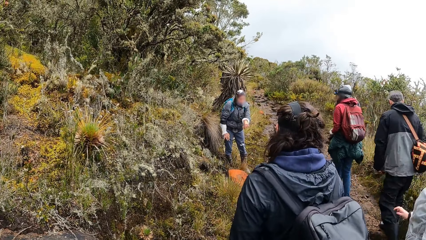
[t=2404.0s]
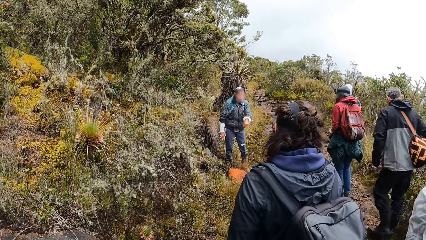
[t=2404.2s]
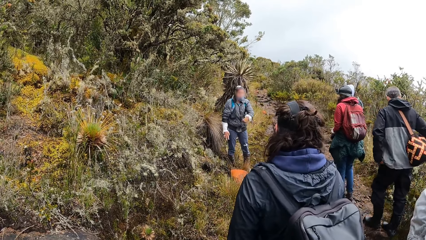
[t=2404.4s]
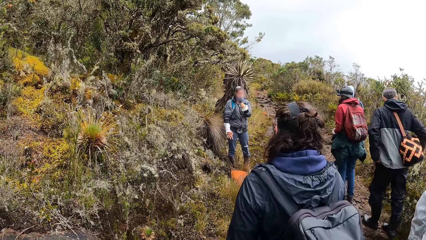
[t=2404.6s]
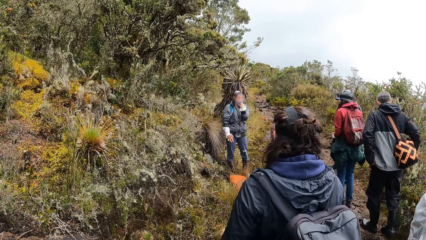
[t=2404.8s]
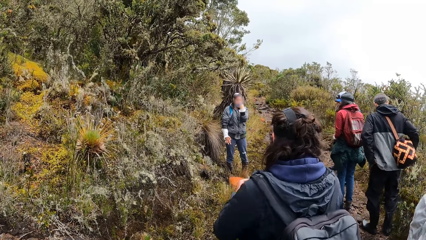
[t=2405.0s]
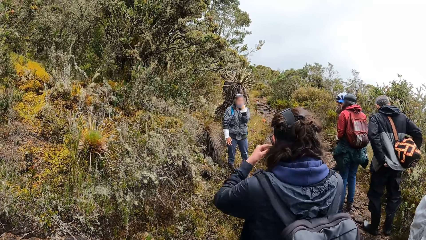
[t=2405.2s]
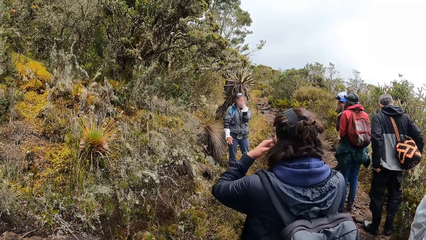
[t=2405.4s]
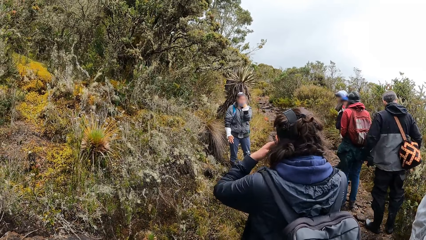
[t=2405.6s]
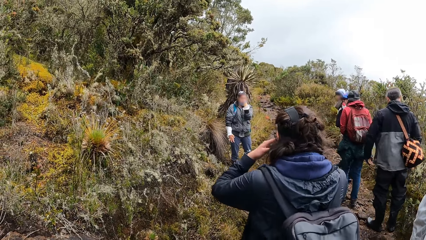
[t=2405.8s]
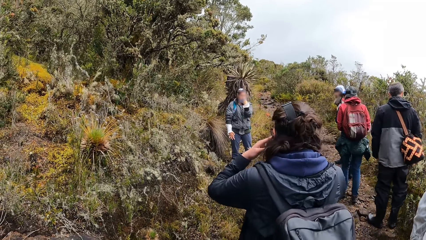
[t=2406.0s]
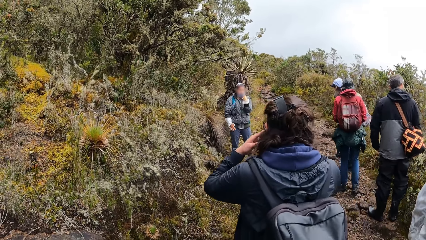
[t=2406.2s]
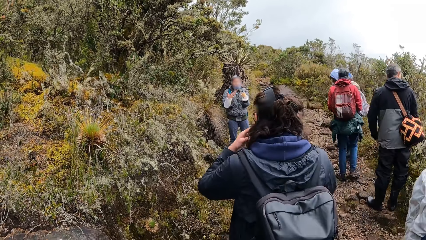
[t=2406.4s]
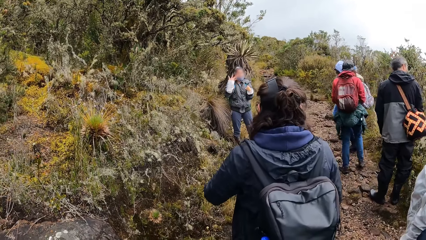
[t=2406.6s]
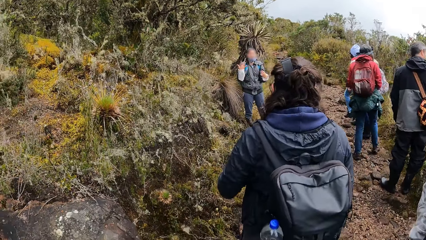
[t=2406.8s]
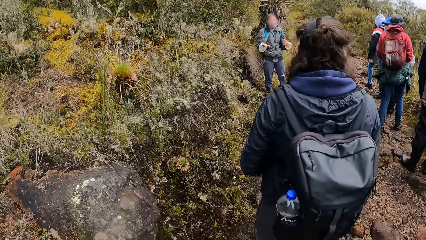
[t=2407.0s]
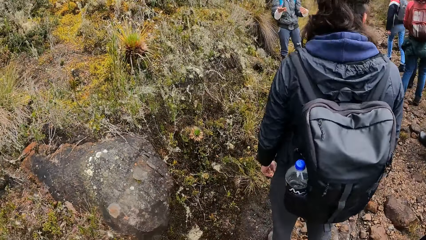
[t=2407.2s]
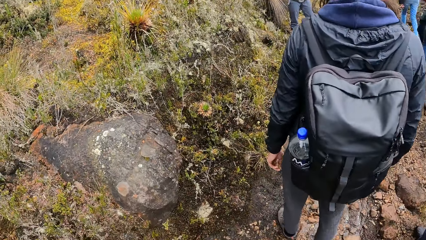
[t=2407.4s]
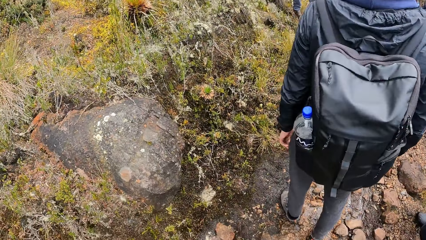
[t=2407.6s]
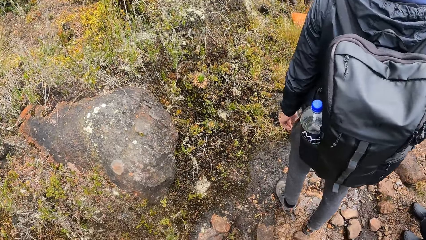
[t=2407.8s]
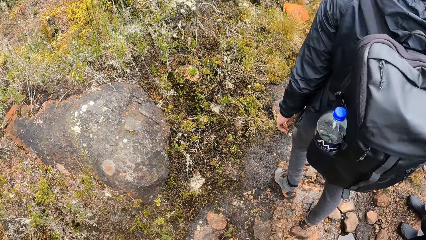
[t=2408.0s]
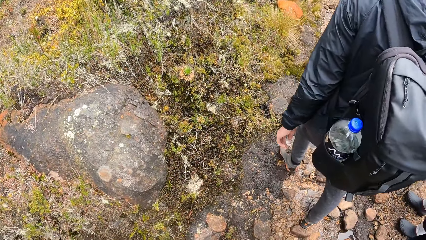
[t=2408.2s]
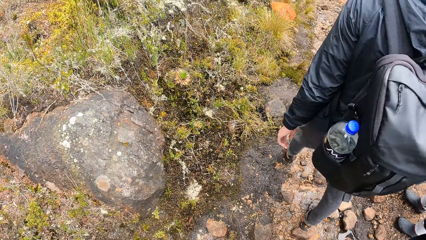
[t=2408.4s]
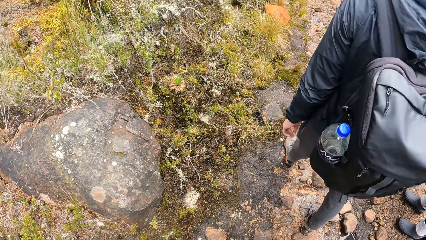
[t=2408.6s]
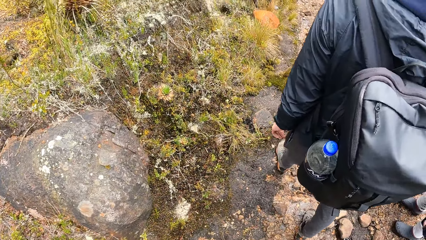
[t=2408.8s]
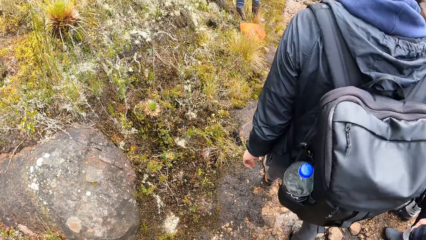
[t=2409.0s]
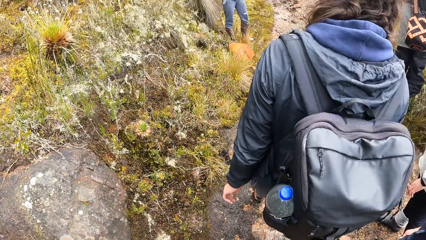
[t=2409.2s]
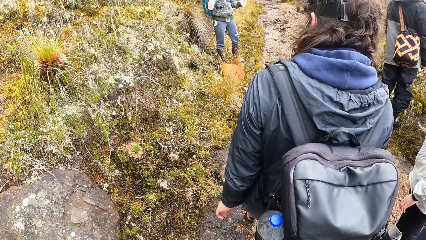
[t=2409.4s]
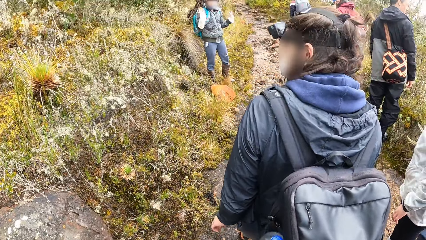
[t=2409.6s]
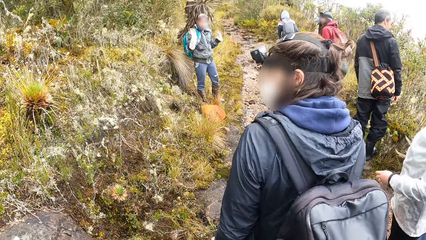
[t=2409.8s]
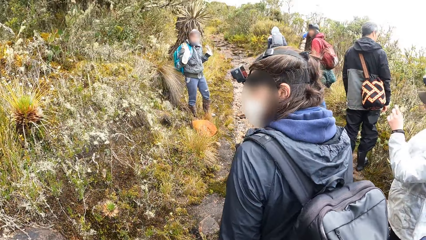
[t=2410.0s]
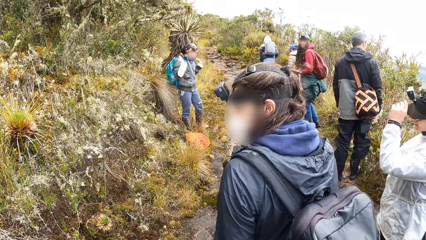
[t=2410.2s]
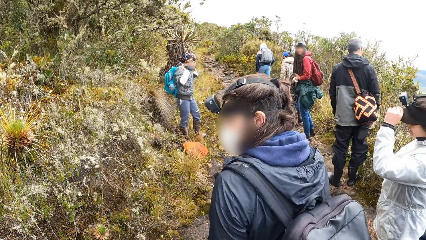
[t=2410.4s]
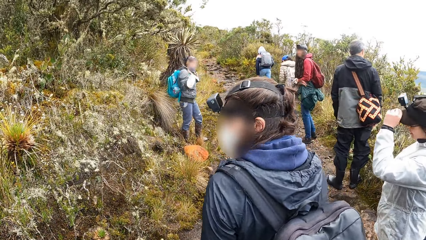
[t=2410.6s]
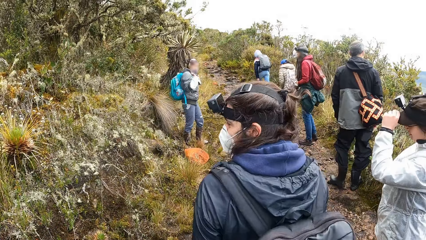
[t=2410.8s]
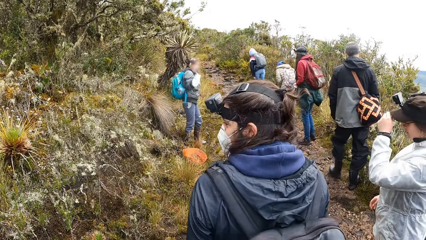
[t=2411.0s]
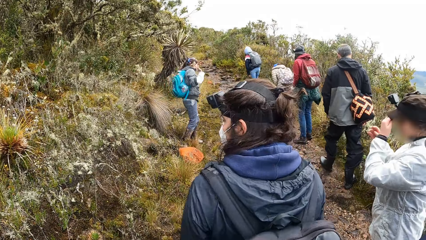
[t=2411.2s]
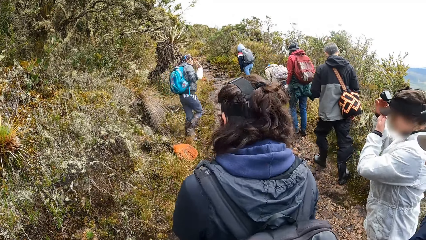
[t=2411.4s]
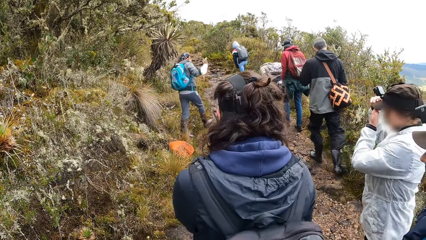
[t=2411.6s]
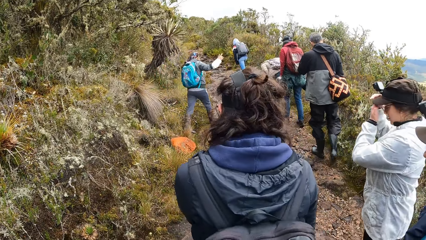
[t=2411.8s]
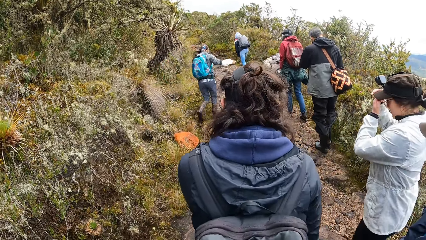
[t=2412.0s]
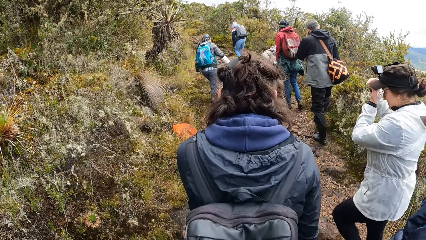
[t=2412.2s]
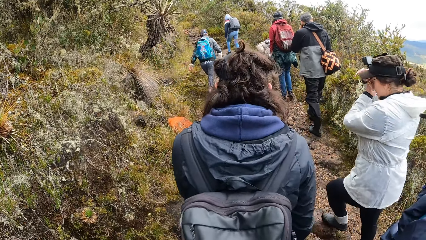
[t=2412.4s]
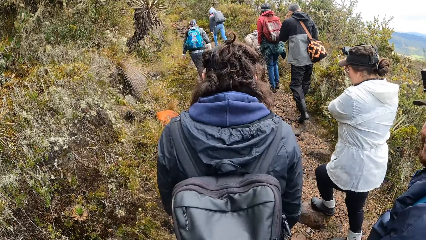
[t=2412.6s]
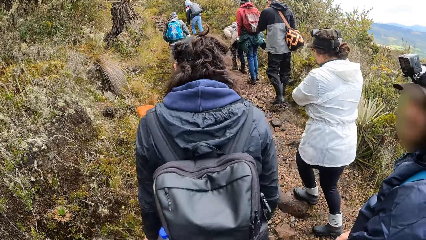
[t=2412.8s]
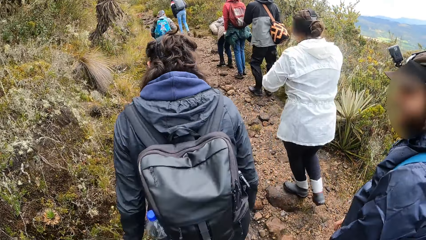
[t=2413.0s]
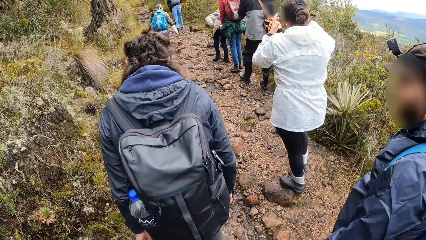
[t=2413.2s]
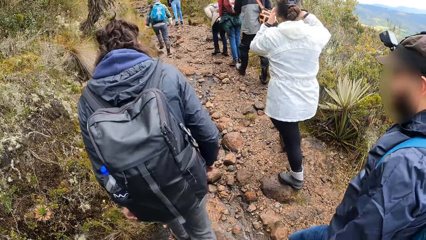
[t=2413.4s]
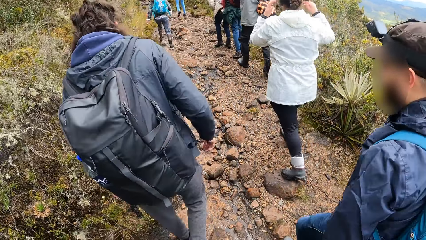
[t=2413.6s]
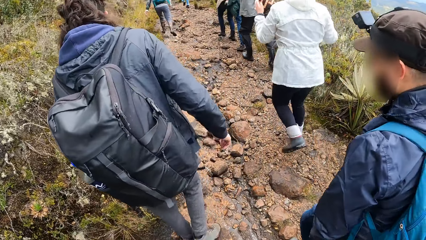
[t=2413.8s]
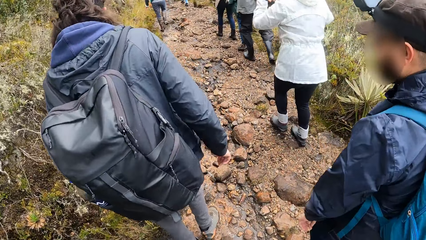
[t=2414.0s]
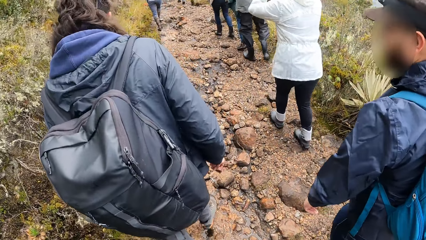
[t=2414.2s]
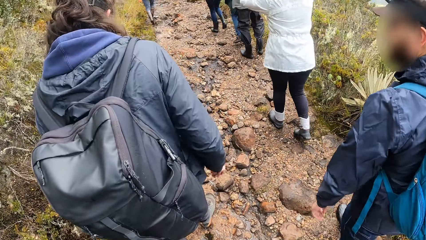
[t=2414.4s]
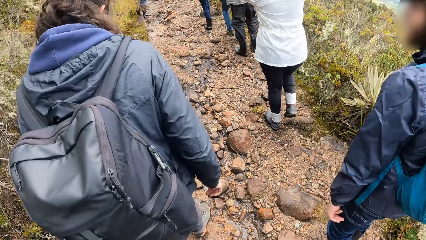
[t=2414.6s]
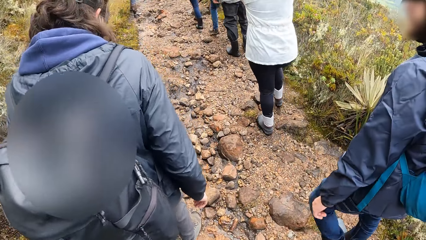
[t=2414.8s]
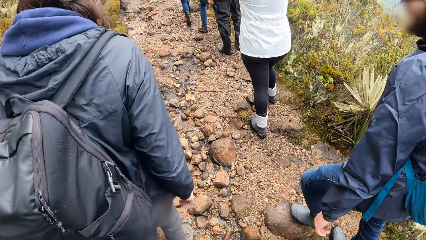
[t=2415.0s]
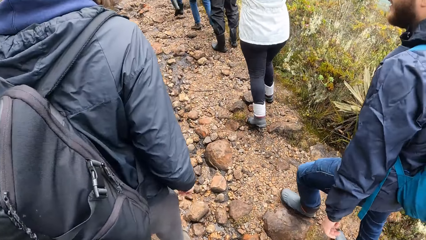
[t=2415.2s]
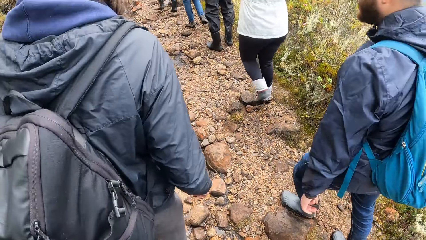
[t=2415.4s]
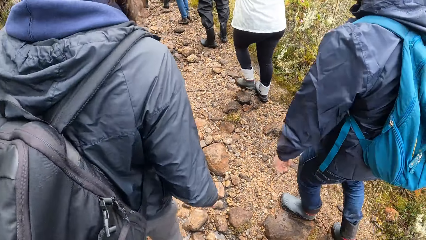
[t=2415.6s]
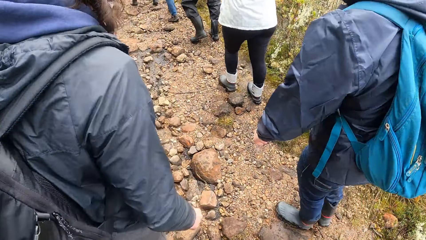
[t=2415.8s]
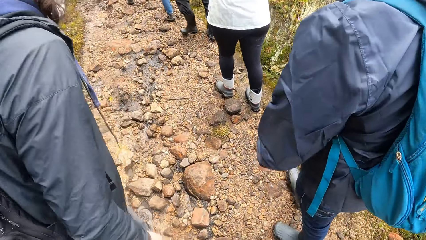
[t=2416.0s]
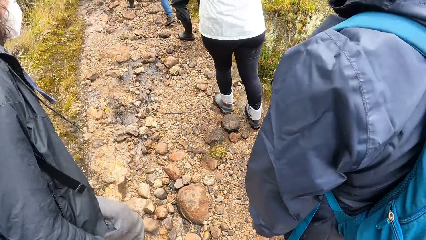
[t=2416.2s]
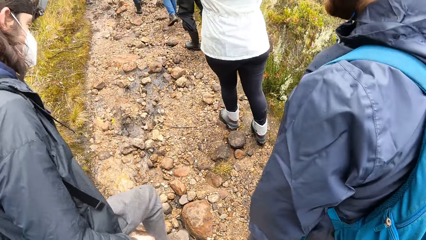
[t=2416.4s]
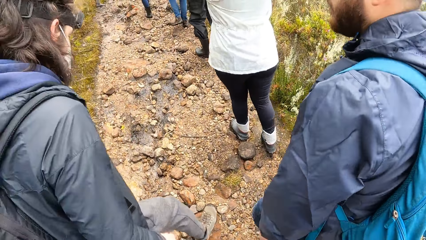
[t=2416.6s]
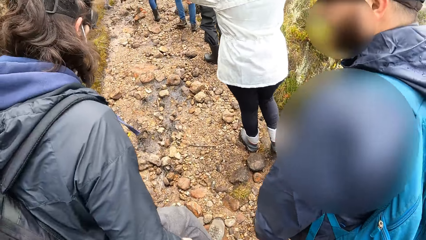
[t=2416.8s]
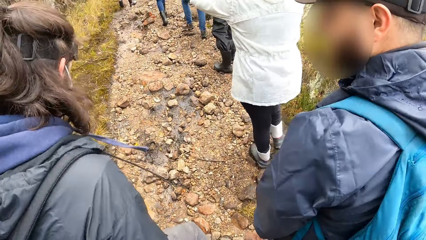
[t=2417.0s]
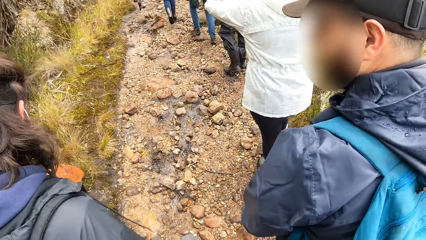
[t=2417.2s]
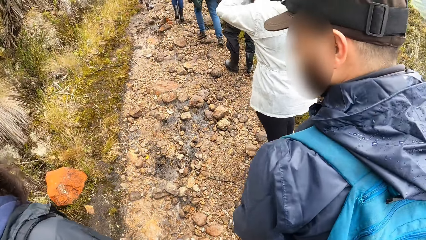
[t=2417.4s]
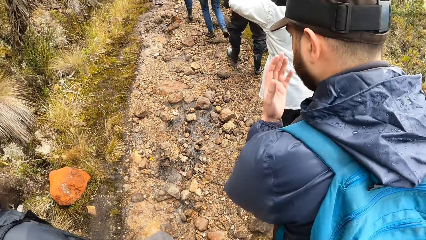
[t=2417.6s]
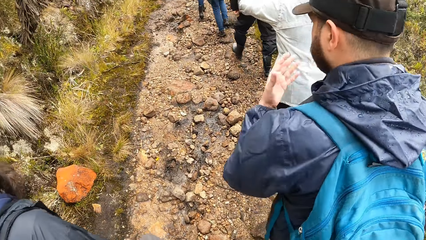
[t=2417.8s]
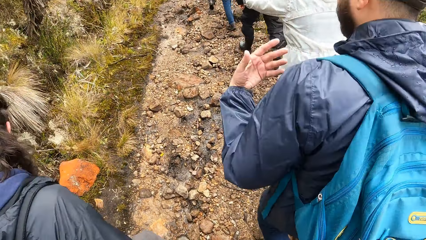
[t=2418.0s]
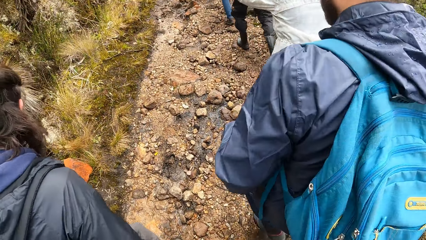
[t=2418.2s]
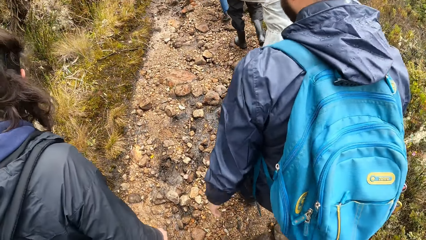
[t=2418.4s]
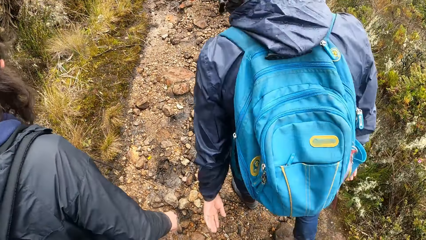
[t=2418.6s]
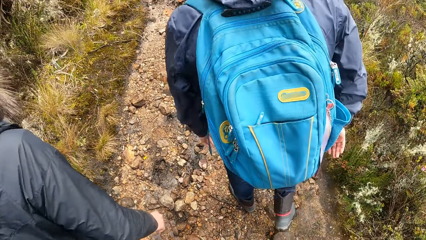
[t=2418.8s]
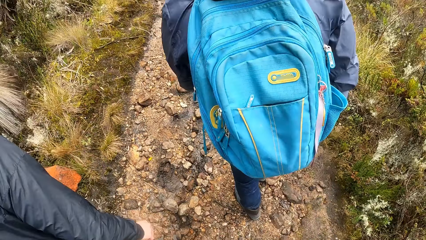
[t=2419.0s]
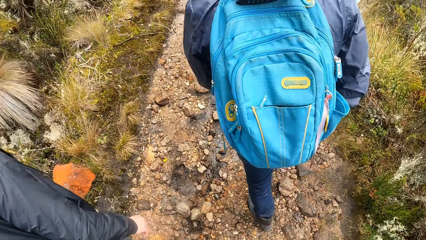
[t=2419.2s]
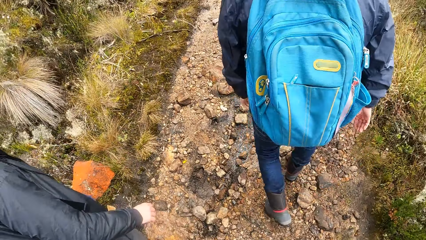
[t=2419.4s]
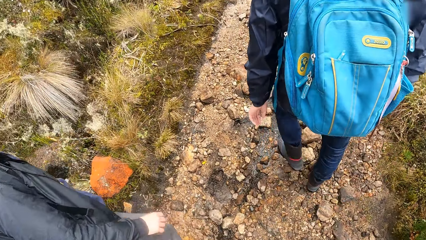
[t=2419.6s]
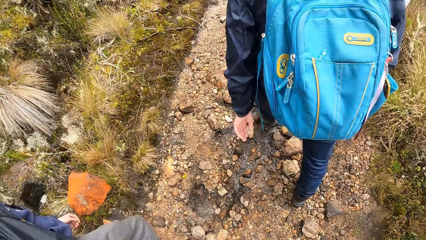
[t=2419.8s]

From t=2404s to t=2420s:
A man converses with the group of people. The camera wearer looks around. They walk around.
